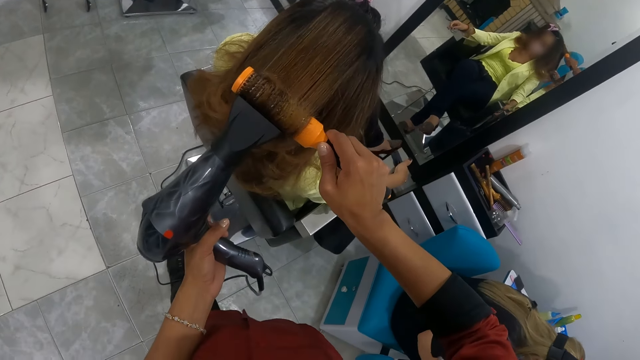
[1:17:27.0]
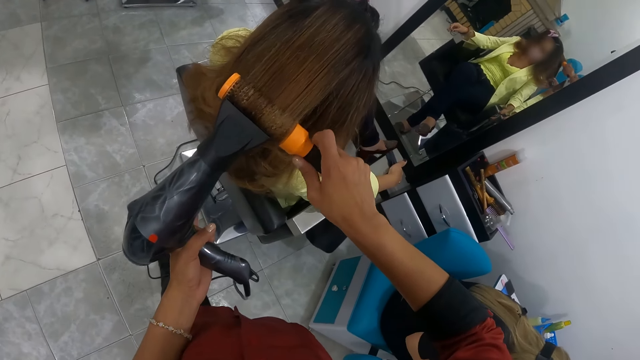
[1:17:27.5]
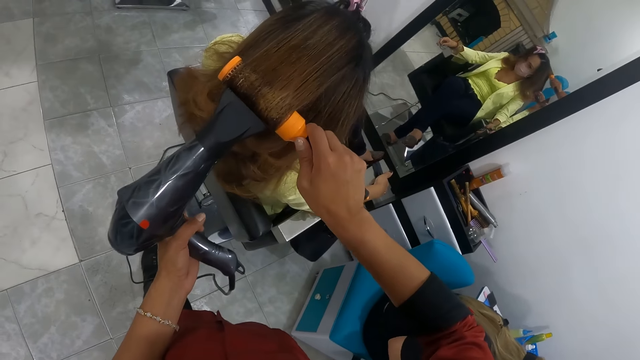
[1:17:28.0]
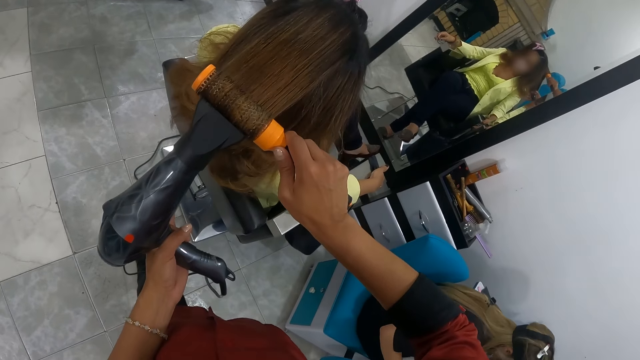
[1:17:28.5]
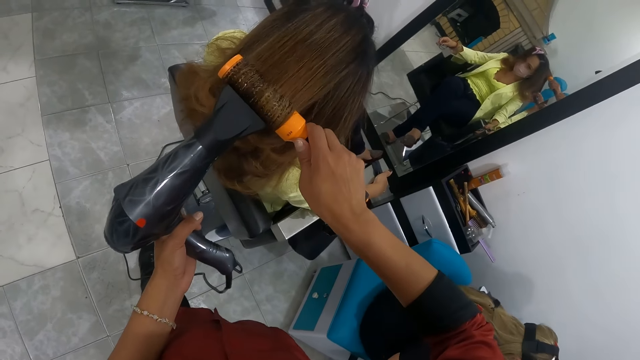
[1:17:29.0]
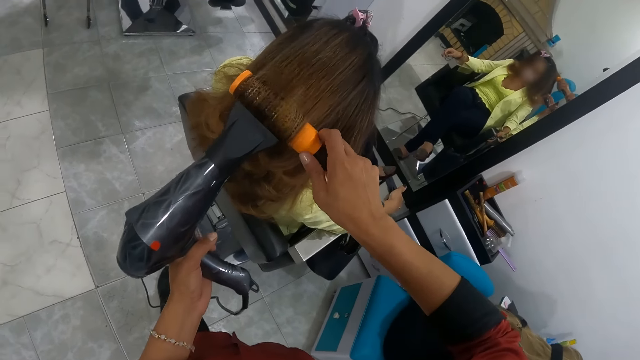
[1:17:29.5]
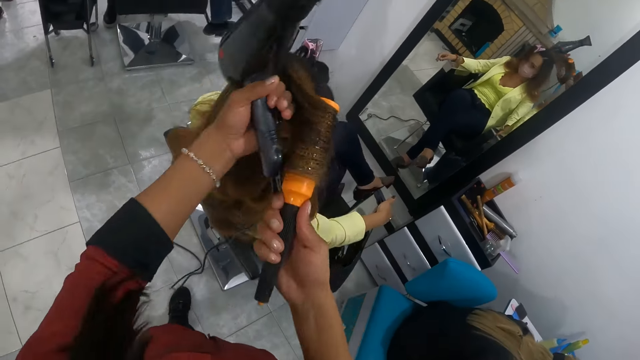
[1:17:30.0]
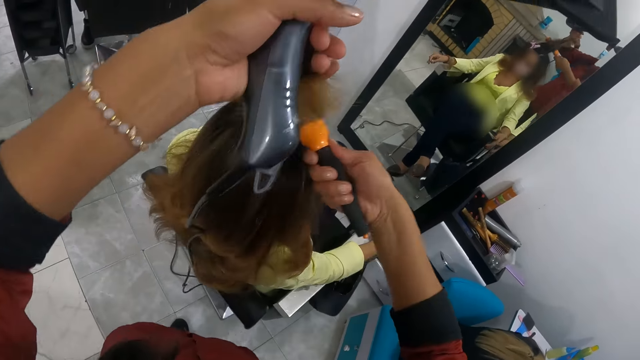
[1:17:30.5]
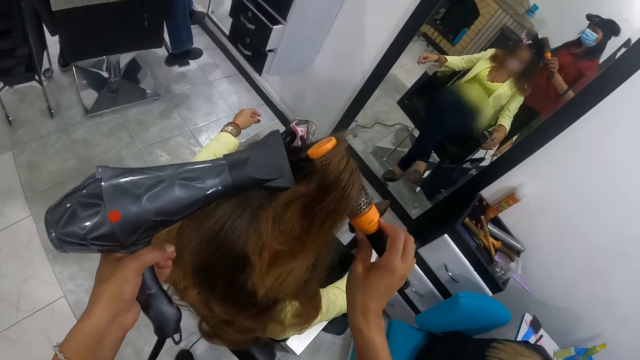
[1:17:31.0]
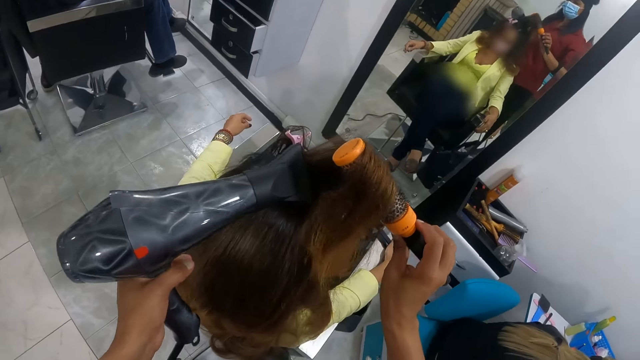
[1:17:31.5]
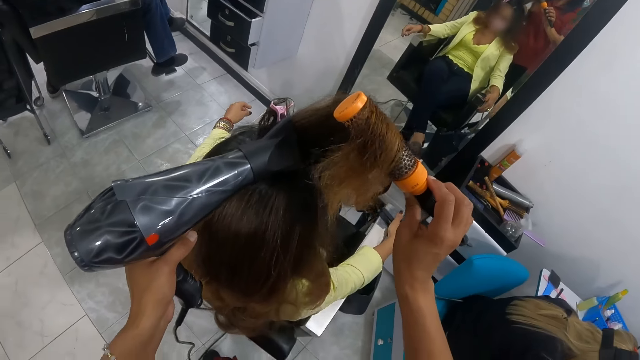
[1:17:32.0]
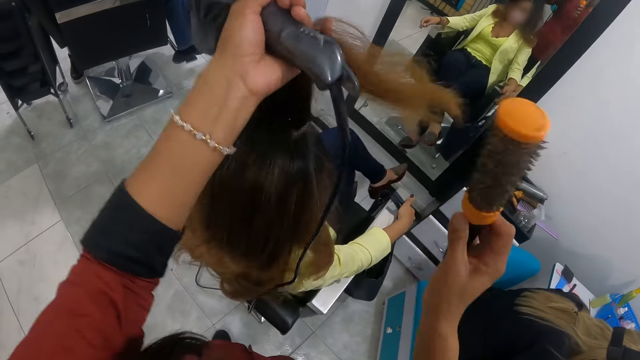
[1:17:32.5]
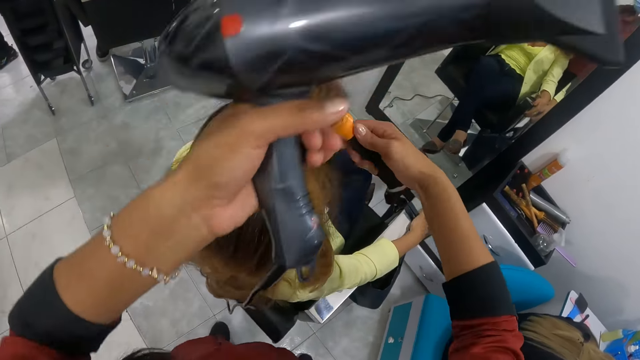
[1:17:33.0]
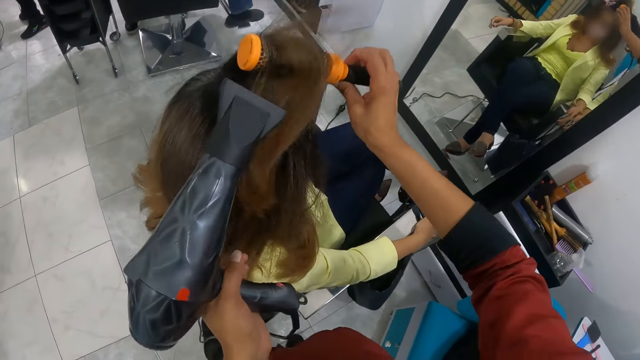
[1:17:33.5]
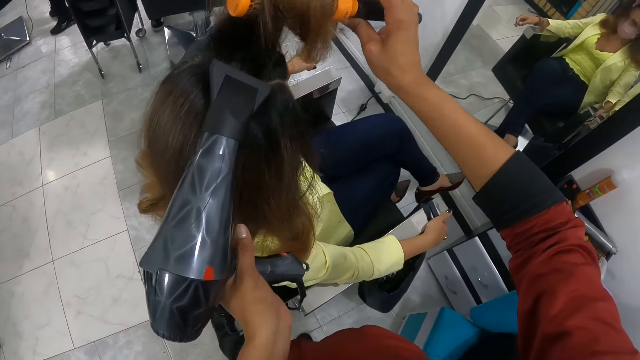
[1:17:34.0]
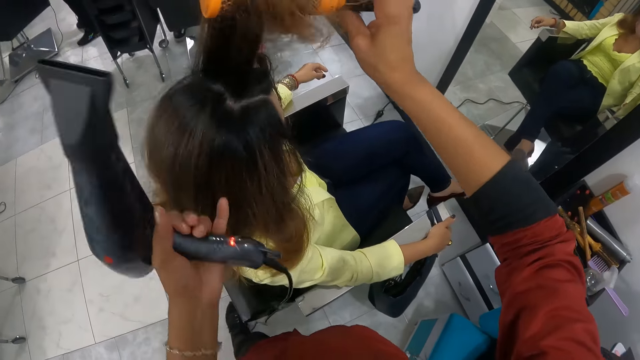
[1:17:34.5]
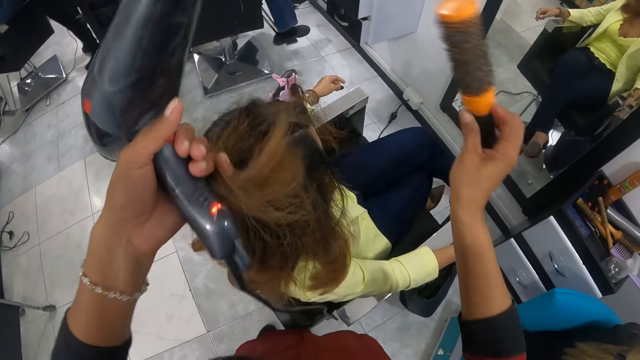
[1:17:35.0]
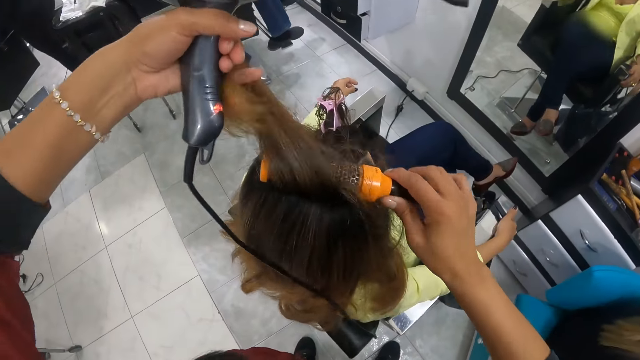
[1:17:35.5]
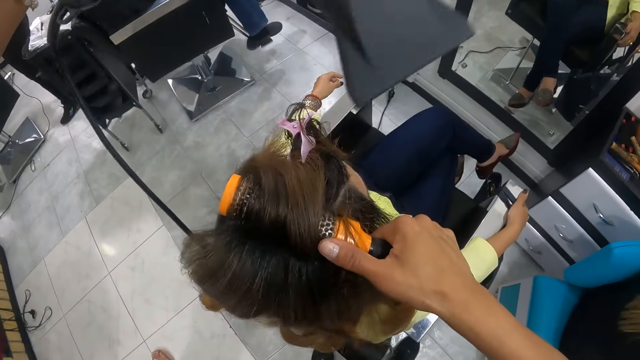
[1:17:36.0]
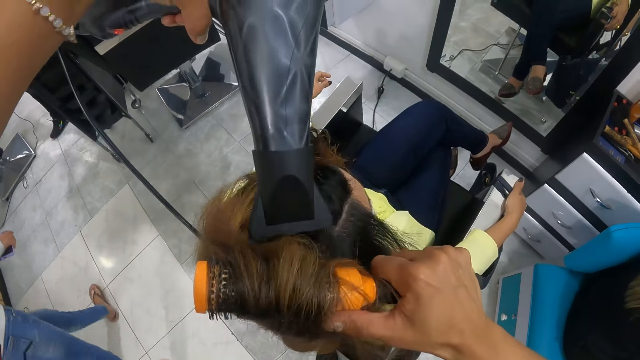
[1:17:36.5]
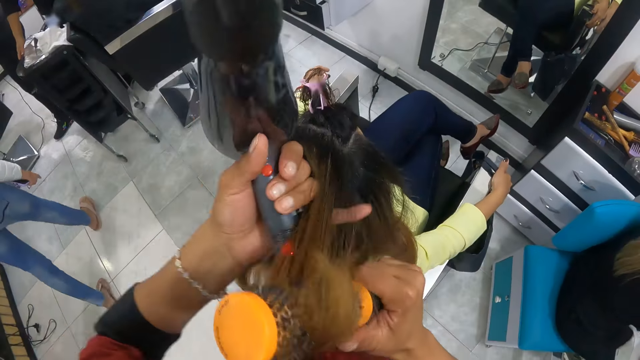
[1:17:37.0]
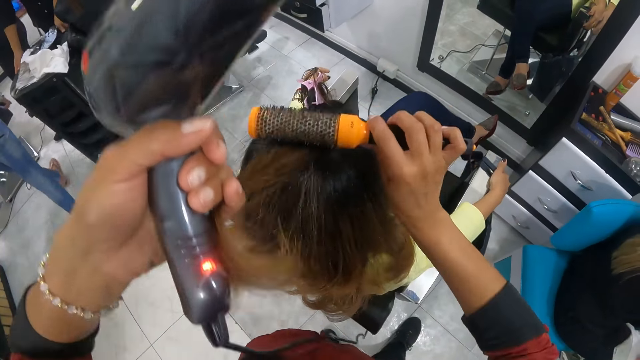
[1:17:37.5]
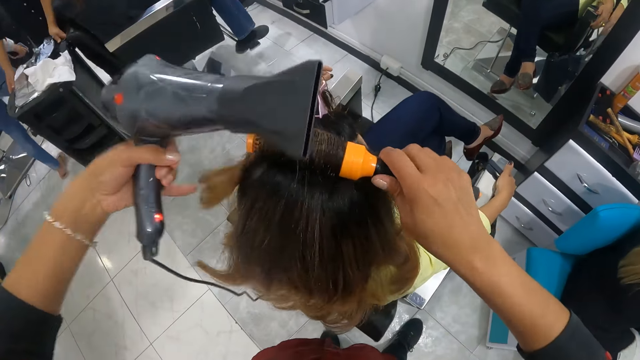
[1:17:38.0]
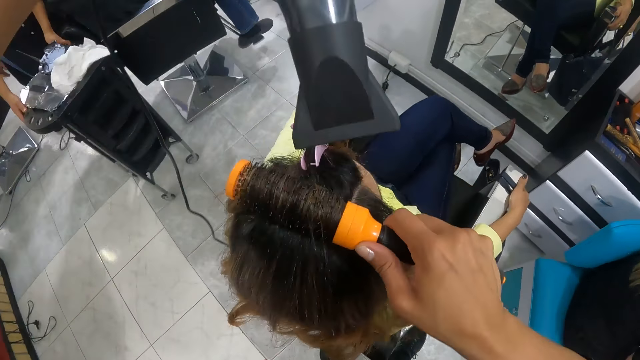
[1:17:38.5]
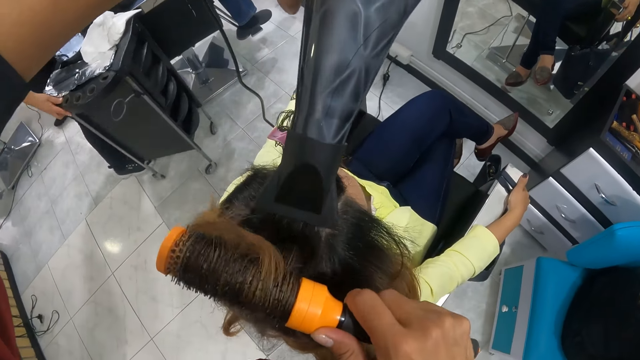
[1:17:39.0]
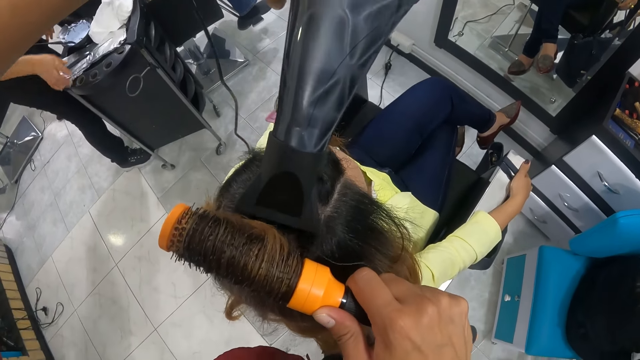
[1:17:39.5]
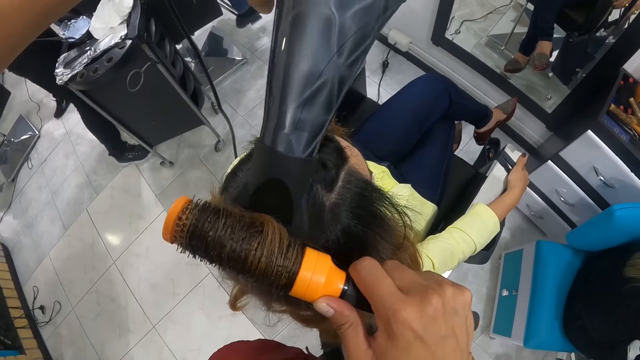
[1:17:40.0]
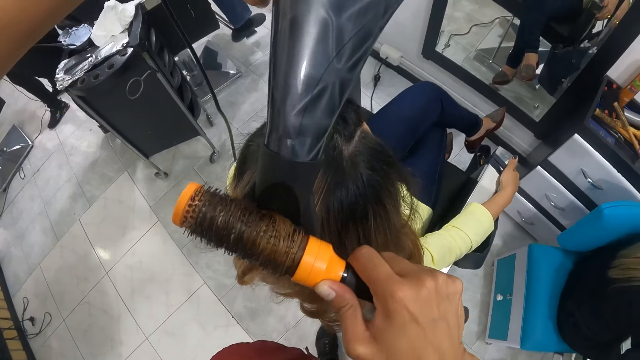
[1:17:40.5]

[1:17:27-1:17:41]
The camera wearer rolls the hair dryer brush with her right hand. She holds the woman's hair with her left hand. She brushes the hair with the hair dryer brush in her right hand. She dries the woman's hair with the hair dryer in her left hand. She holds the woman's hair with her left hand. She brushes the woman's hair with the hair dryer brush in her right hand. She dries the woman's hair with the hair dryer in her left hand. She holds the woman's hair with her left hand. She brushes the woman's hair with the hair dryer brush in her right hand. She dries the woman's hair with the hair dryer in her left hand. She holds the woman's hair with her left hand. She brushes the woman's hair with the hair dryer brush in her right hand. She dries the woman's hair with the hair dryer in her left hand.

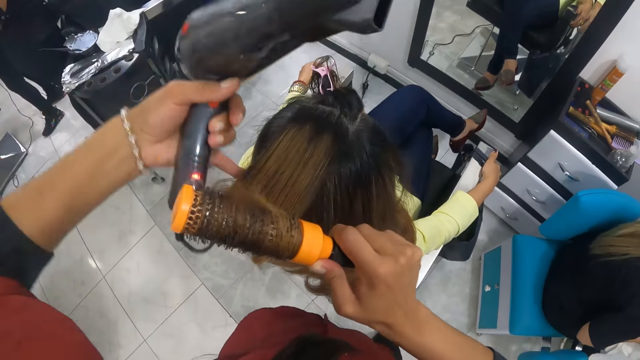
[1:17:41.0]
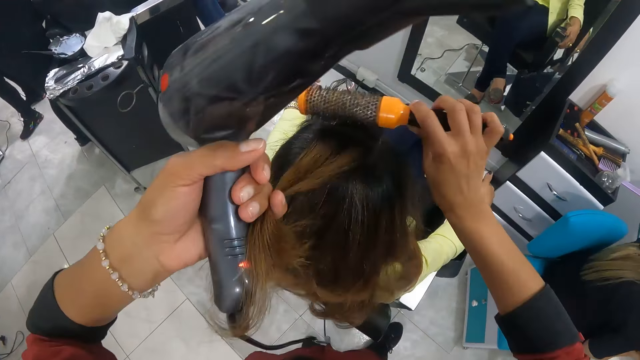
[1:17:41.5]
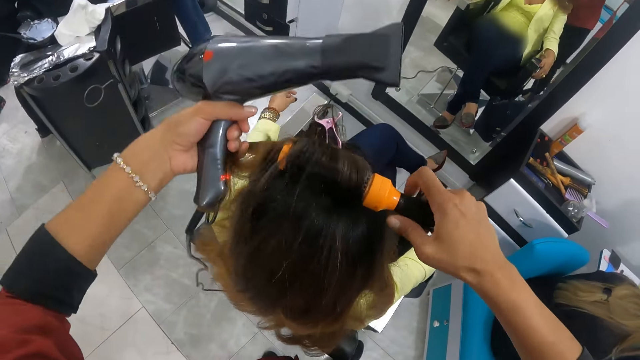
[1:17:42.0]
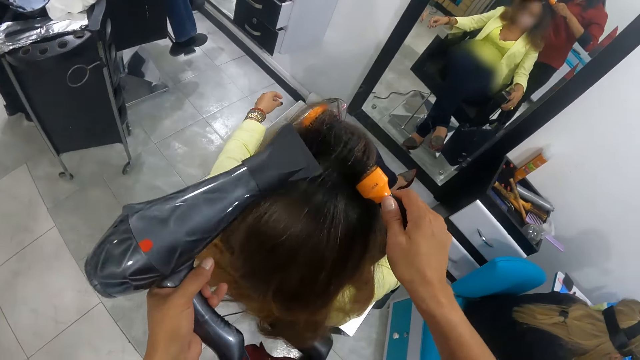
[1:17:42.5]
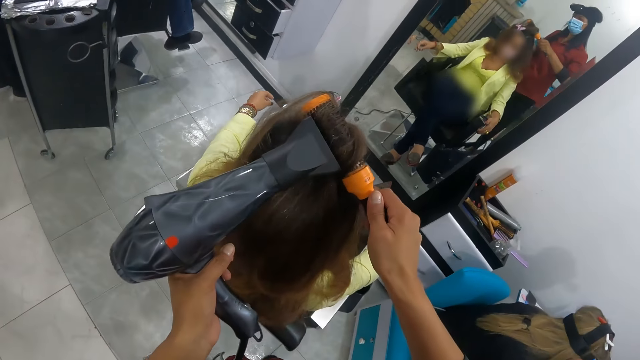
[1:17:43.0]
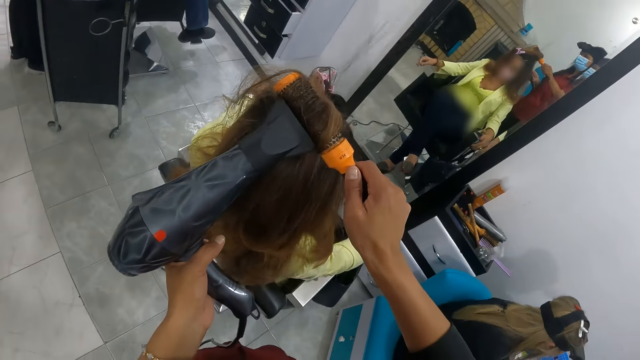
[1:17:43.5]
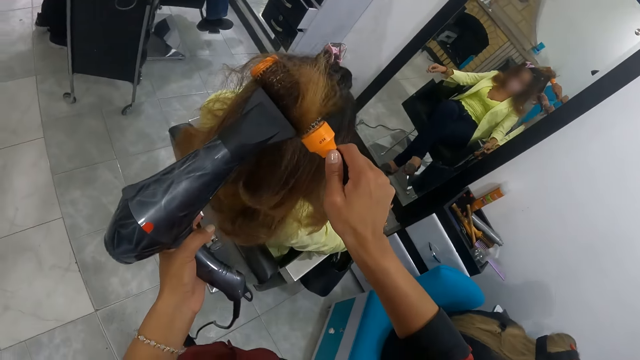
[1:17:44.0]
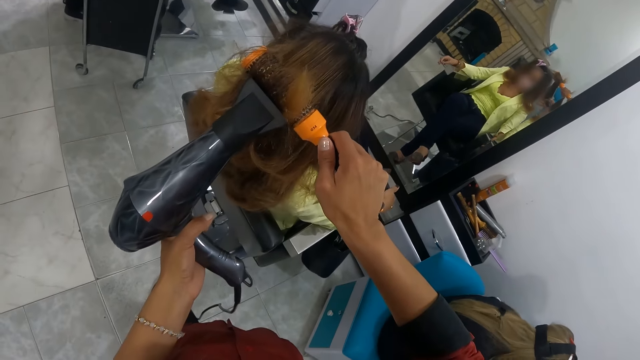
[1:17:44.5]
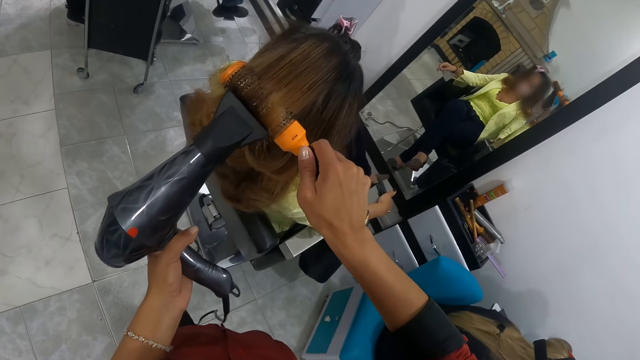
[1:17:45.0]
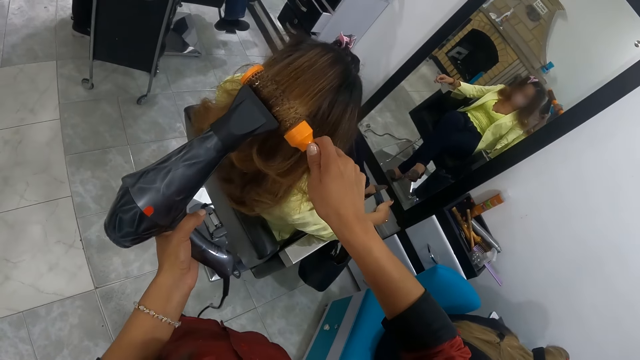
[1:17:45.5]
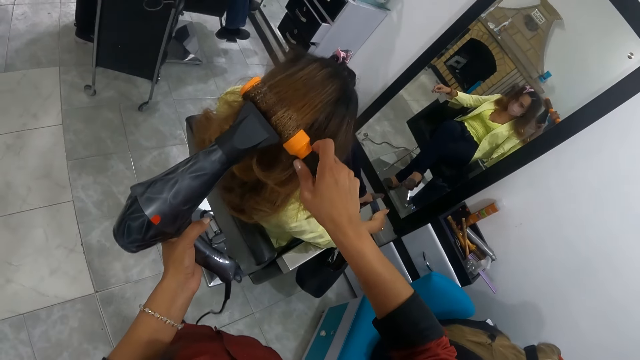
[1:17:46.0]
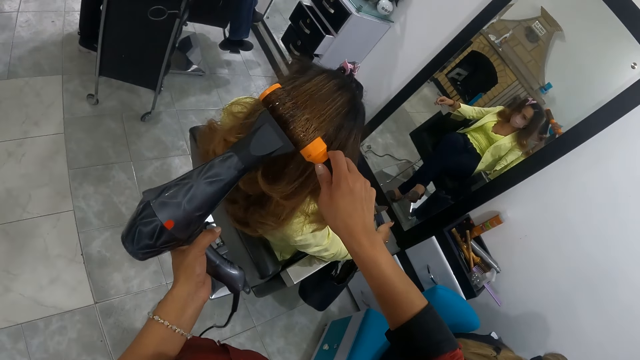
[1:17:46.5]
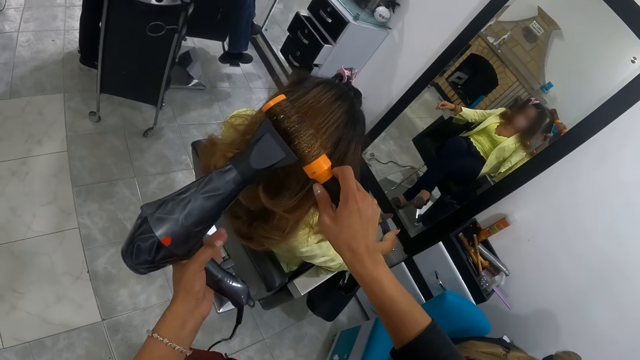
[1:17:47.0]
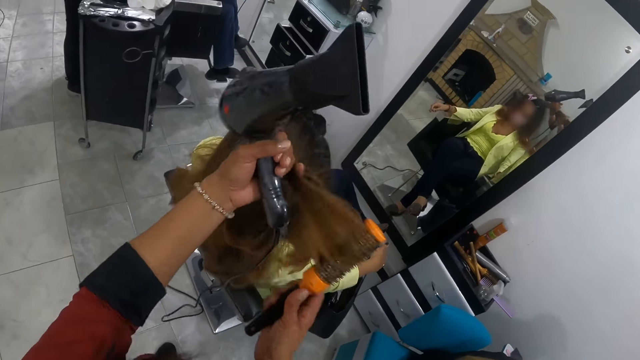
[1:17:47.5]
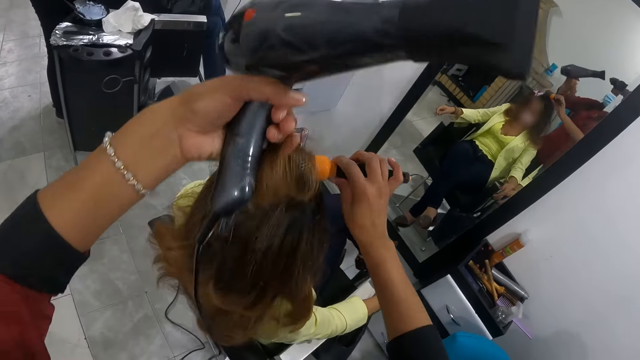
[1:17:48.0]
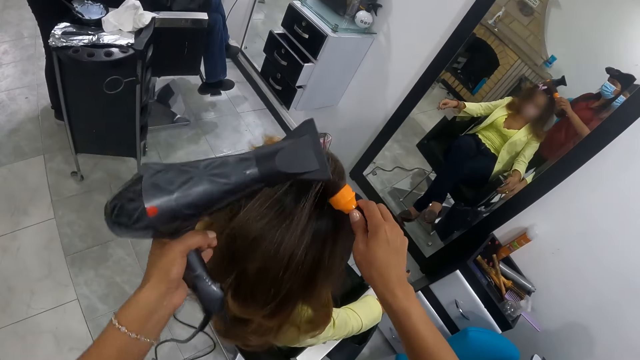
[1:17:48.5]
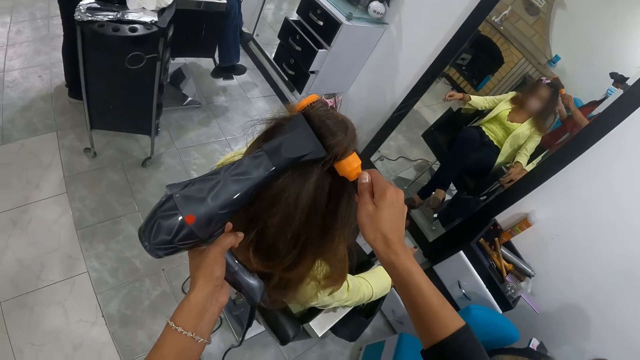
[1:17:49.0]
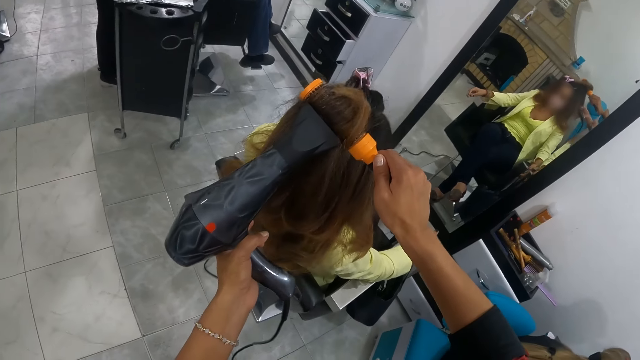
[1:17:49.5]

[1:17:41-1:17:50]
The camera wearer holds the woman's hair with her left hand. She brushes the woman's hair with the hair dryer brush in her right hand. She dries the woman's hair with the hair dryer in her left hand. She rolls the hair dryer brush with her right hand. She holds the woman's hair with her left hand. She brushes the woman's hair with the hair dryer brush in her right hand. She dries the woman's hair with the hair dryer in her left hand.
